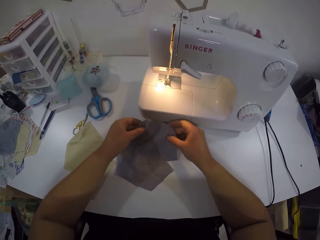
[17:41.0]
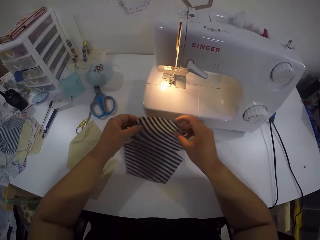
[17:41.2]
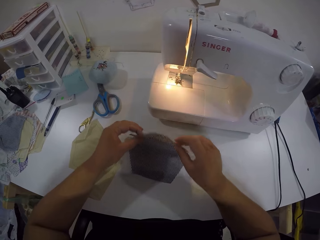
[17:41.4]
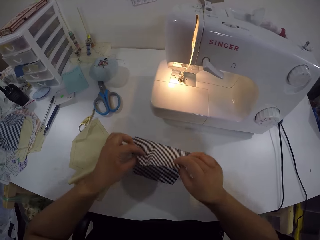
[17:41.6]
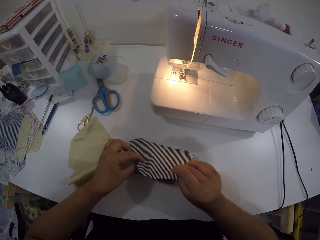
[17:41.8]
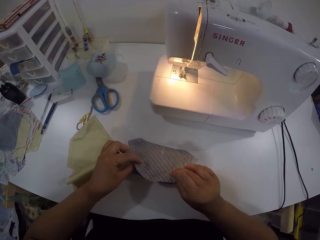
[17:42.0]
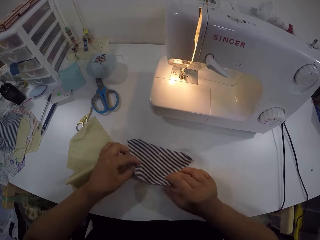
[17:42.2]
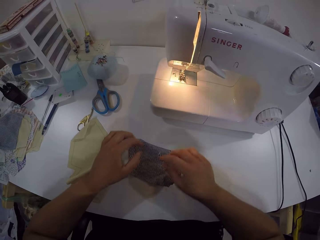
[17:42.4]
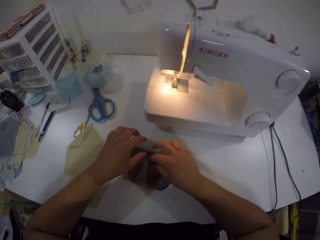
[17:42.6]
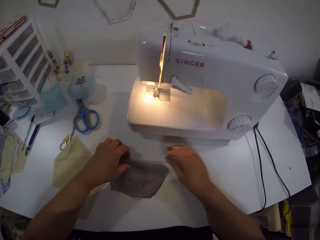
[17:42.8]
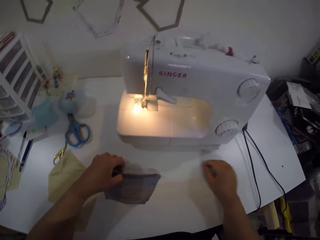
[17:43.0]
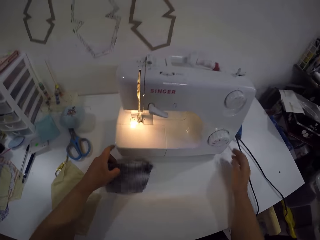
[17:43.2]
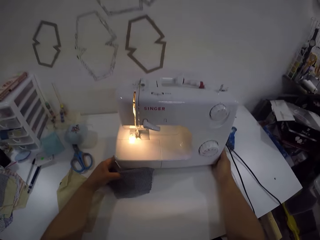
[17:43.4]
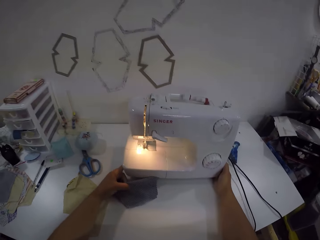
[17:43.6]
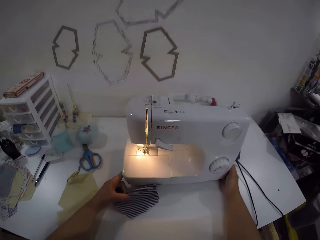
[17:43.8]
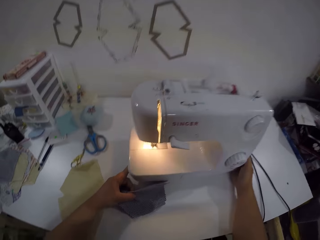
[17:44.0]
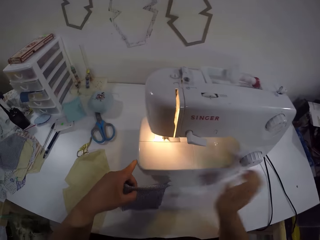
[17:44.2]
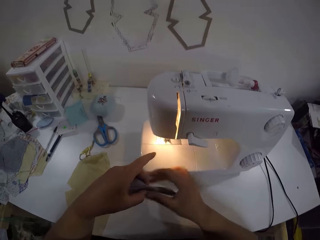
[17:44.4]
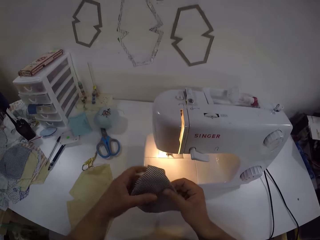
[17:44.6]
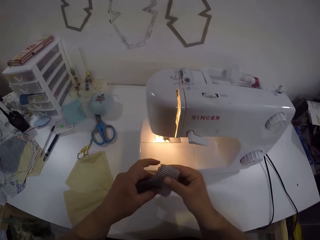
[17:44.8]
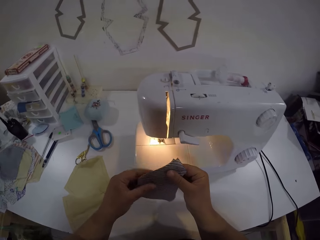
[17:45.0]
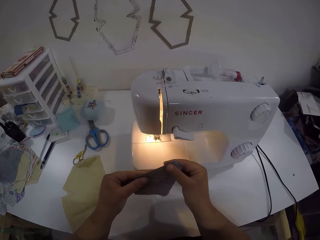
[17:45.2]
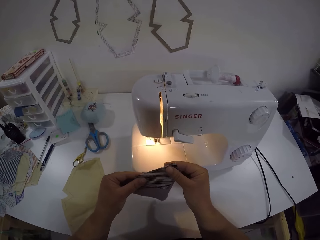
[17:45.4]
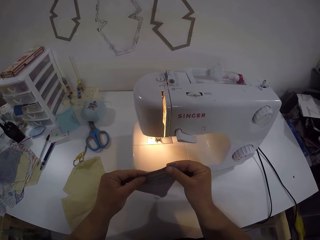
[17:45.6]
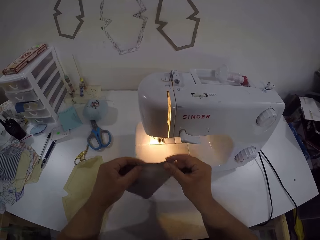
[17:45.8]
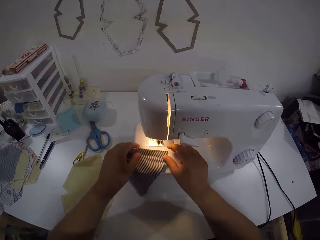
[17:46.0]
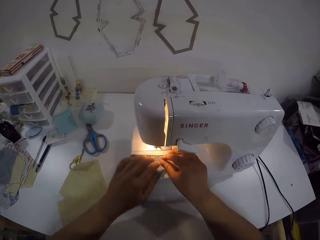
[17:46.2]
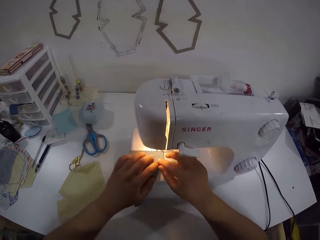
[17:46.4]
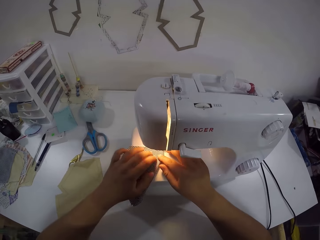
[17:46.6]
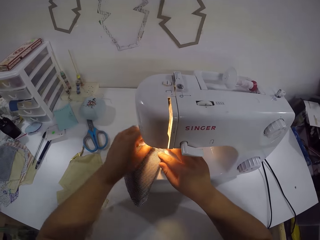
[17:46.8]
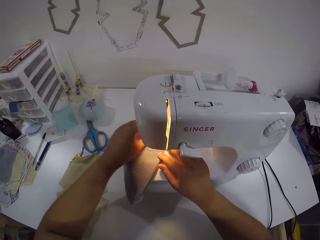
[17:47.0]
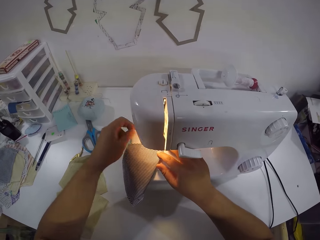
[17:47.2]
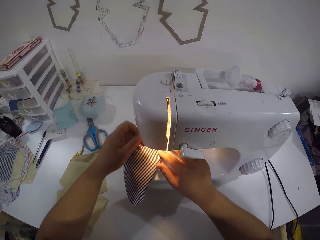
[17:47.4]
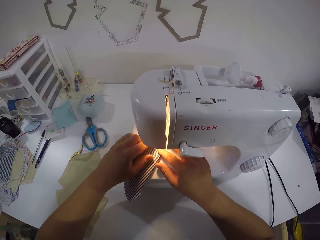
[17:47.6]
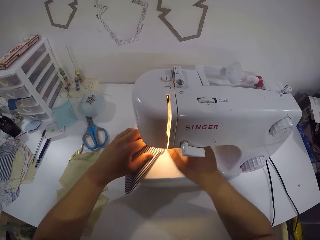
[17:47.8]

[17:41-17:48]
The camera wearer folds the cloth or fabric on the table with both hands. She picks the cloth from the table with her left hand. She moves a sewing machine on the table with both hands. She holds the cloth with both hands. She places the cloth on the sewing machine with both hands. She sews the fabric.

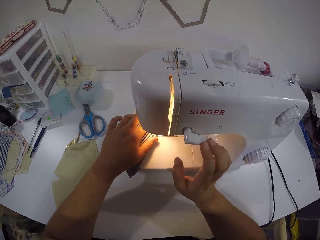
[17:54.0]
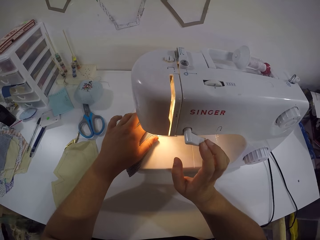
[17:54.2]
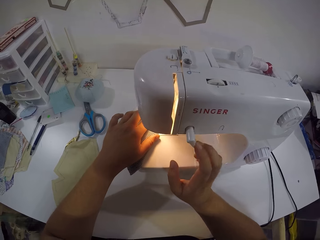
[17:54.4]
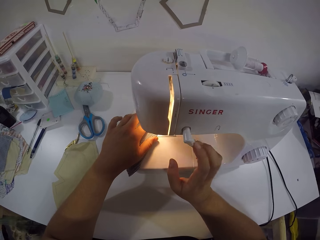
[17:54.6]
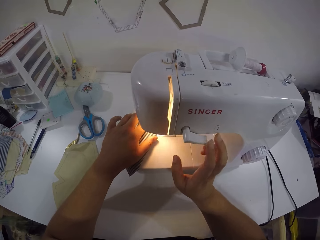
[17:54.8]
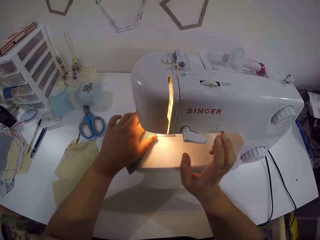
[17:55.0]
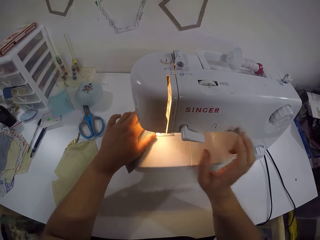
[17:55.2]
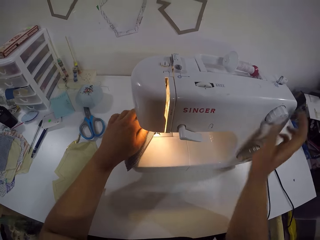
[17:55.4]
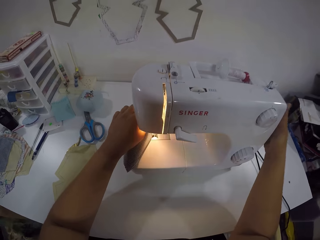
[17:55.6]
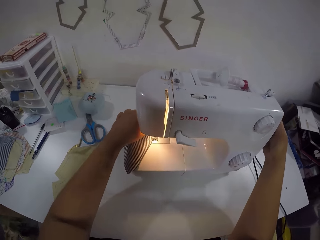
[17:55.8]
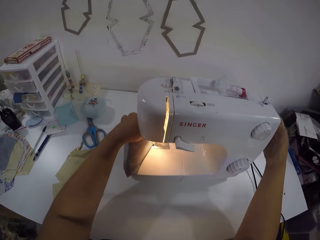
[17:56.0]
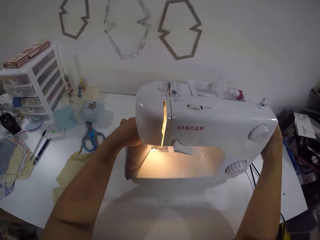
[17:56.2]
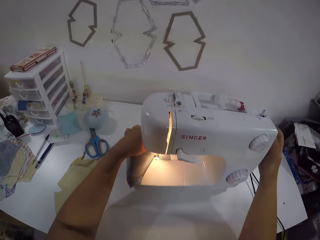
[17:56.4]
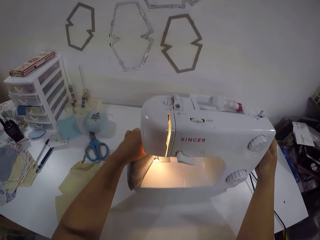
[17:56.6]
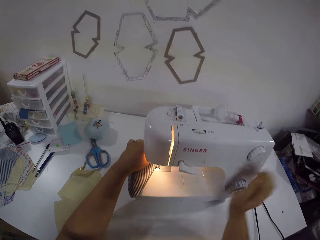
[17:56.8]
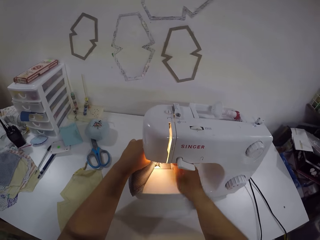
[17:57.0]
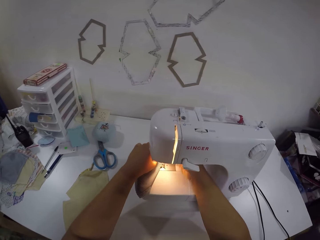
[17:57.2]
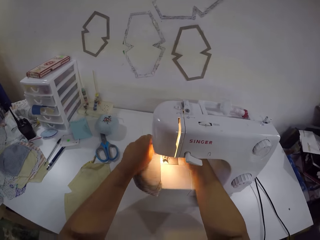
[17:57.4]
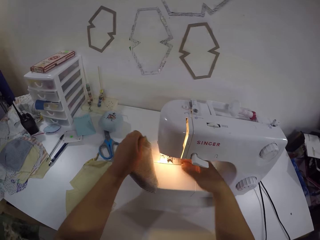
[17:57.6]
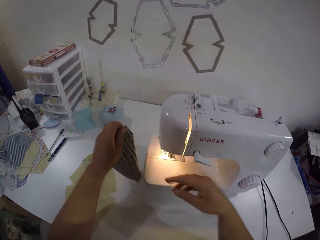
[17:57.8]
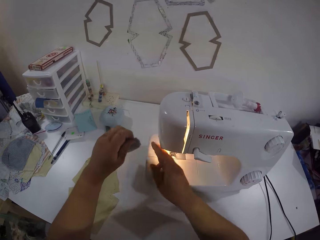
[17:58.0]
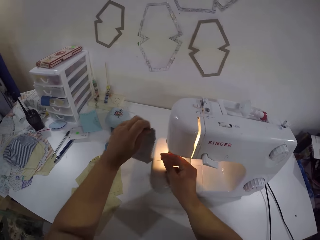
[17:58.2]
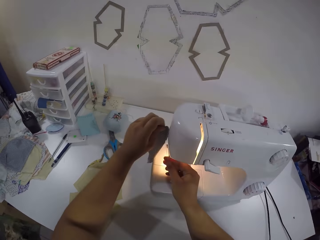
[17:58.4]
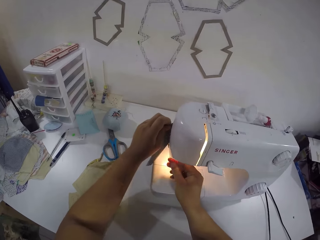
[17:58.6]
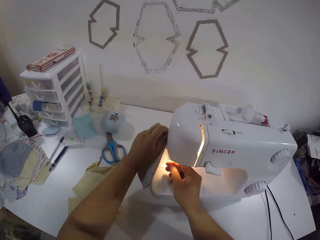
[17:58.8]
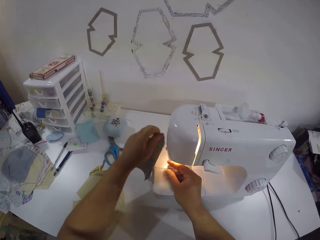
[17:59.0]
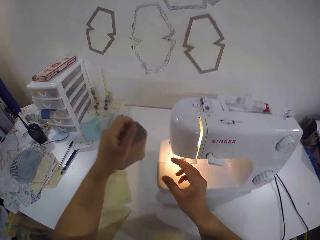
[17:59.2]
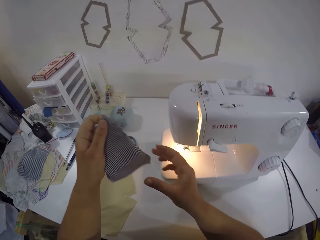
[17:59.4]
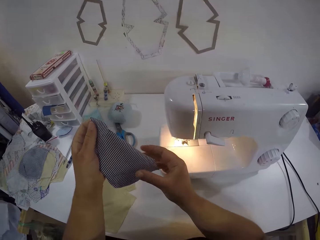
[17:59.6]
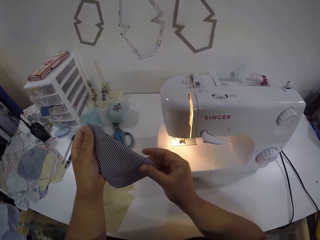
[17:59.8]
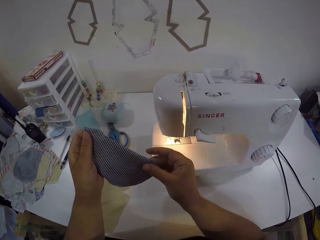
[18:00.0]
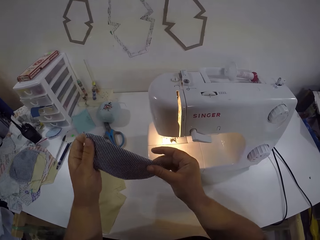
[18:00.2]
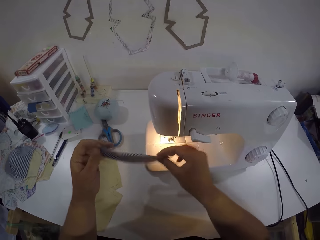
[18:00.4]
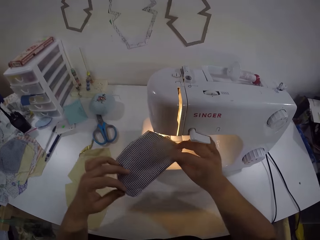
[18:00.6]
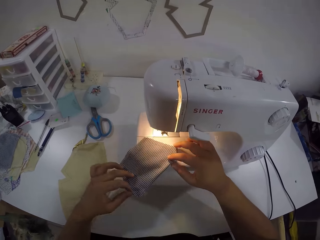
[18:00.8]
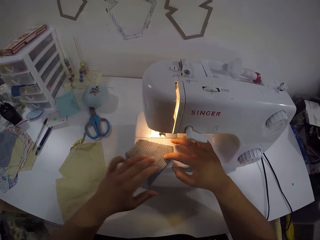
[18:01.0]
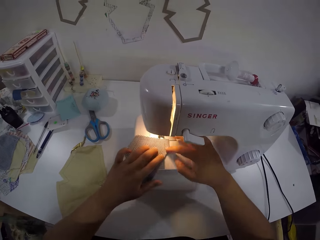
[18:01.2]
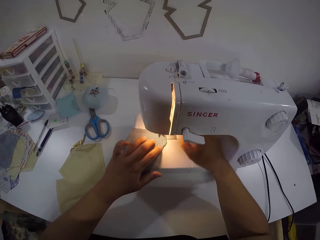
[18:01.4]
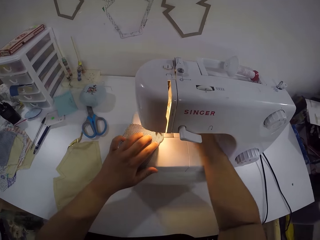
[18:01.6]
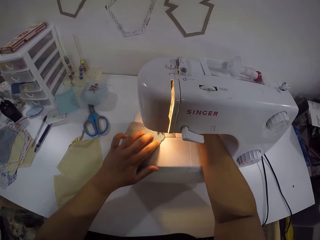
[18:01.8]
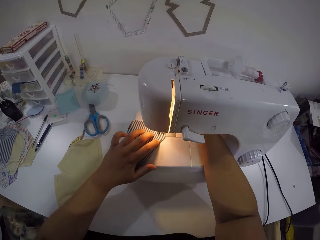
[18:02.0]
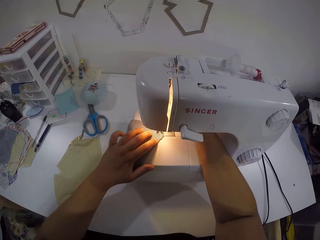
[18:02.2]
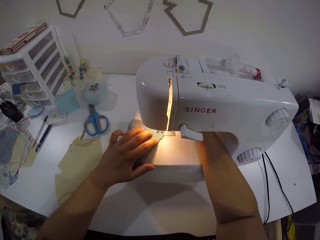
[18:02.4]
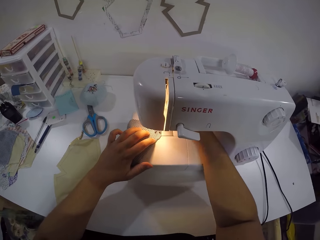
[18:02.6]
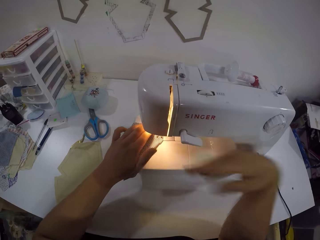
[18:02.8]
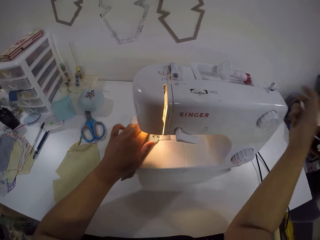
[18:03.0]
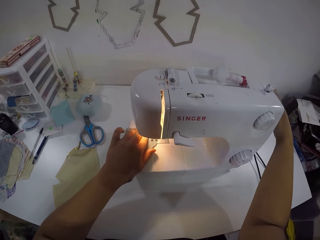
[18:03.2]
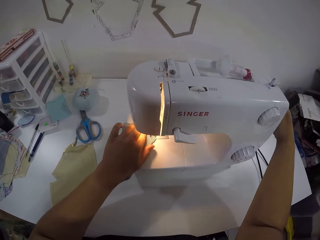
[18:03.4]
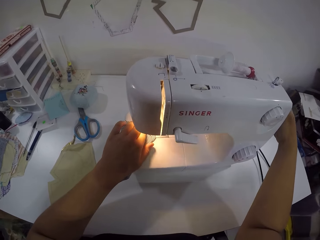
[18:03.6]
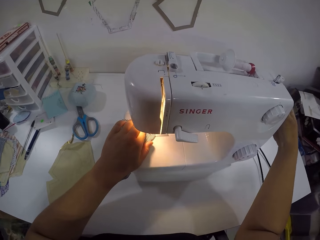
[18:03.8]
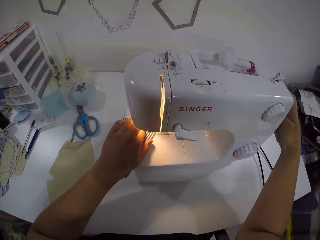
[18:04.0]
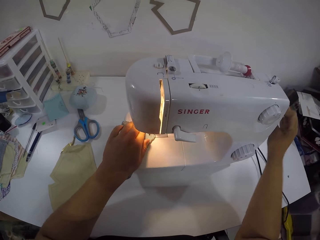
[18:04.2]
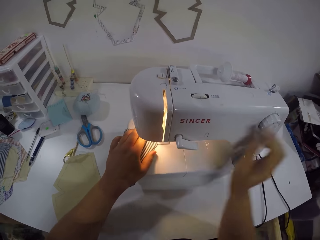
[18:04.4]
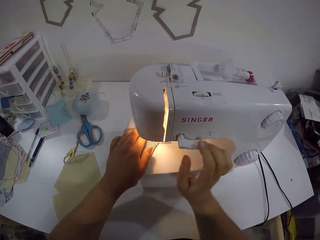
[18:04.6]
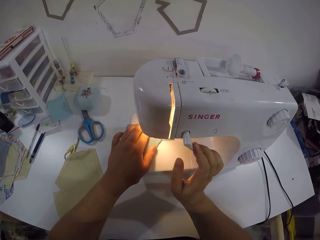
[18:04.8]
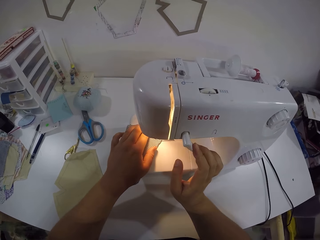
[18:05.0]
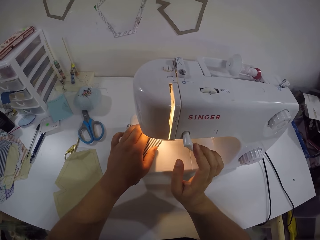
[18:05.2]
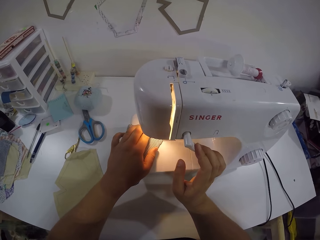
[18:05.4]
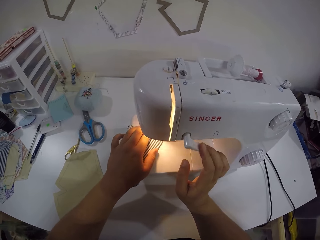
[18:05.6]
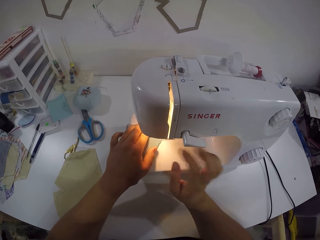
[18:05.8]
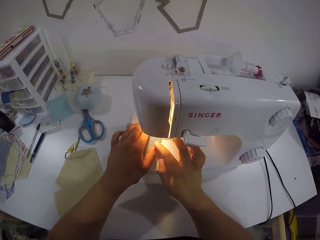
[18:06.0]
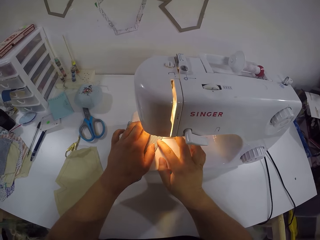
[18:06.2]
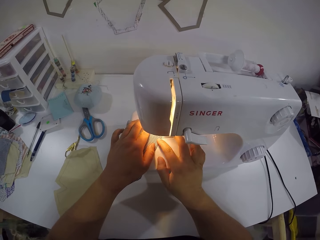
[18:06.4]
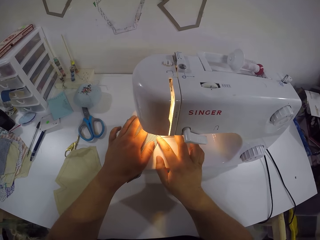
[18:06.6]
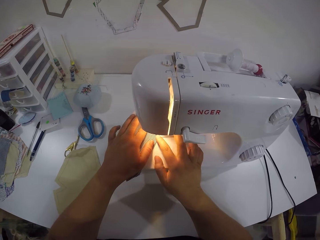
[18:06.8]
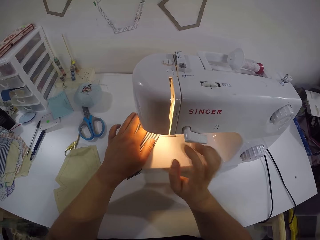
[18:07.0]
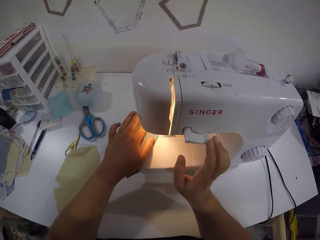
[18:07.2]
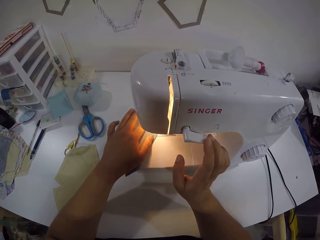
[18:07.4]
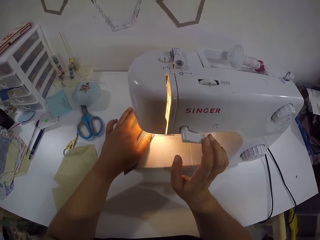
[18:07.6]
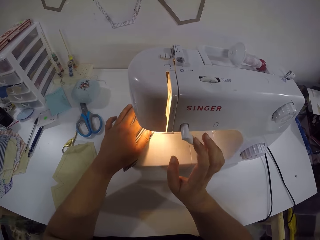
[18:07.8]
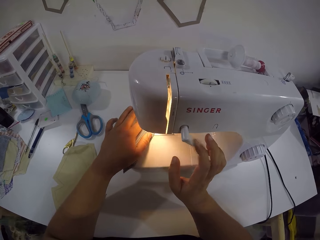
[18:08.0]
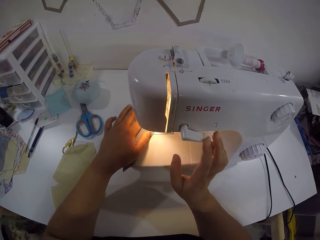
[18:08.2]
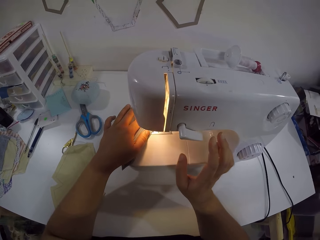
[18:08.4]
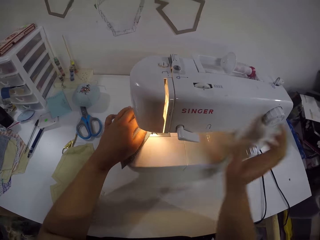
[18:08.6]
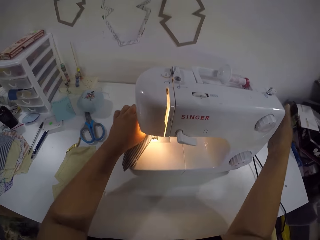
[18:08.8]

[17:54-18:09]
The camera wearer pulls the lever on the sewing machine with her right hand. She touches the side of the sewing machine with her right hand. She puts her right hand under the sewing machine. She removes the cloth from the sewing machine with her left hand. She holds a thread with her right hand. She holds the cloth with both hands. She turns the cloth with both hands. She places the cloth on the sewing machine with both hands. She puts her right hand under the sewing machine. She touches the side of the sewing machine with her right hand. She sews the cloth in her left hand with the sewing machine. She pulls the lever on the sewing machine with her right hand. She holds the cloth with both hands. She pulls the lever on the sewing machine with her right hand.
